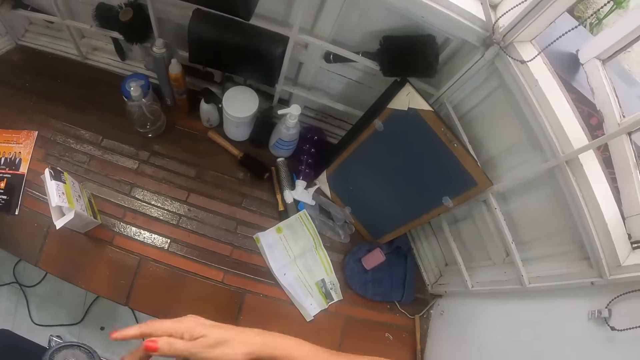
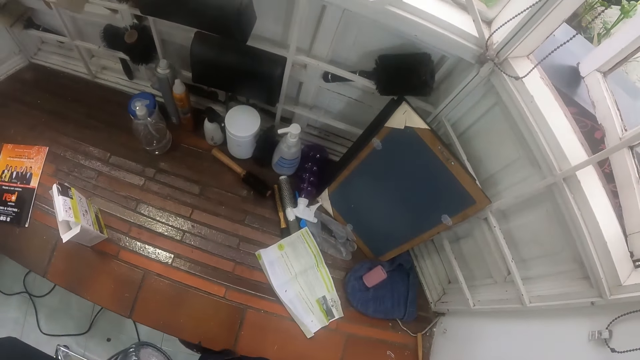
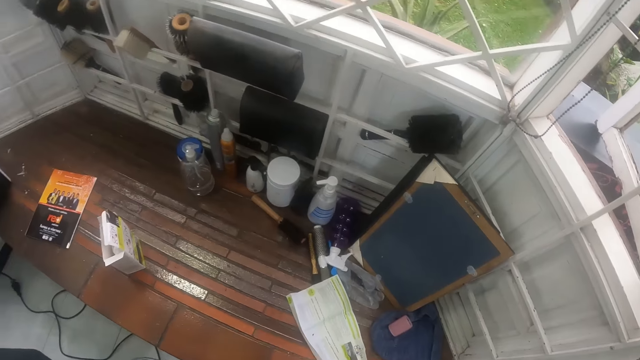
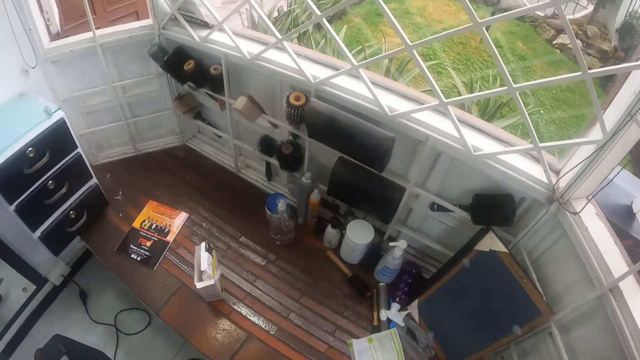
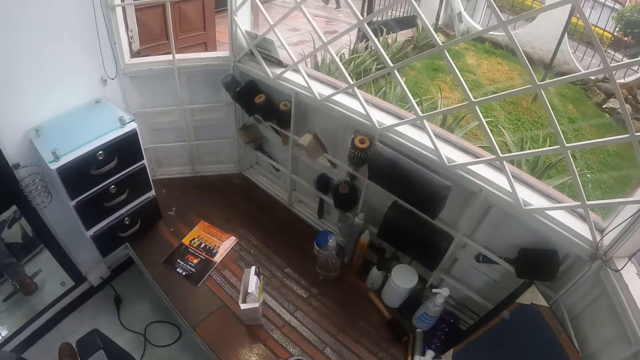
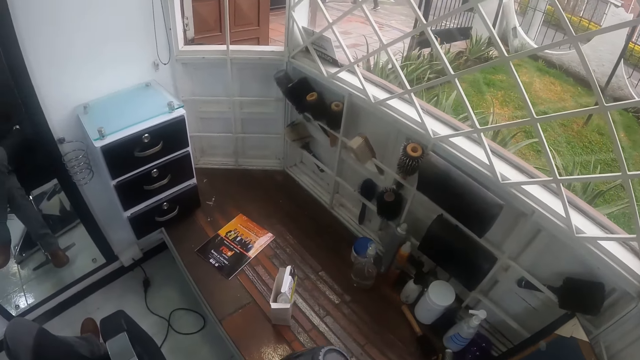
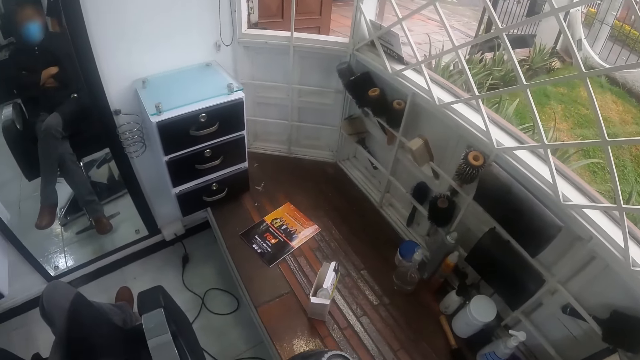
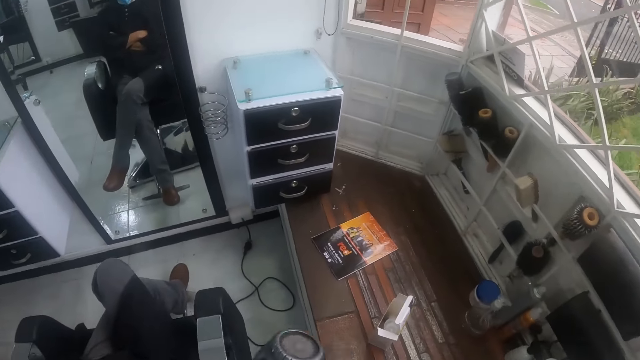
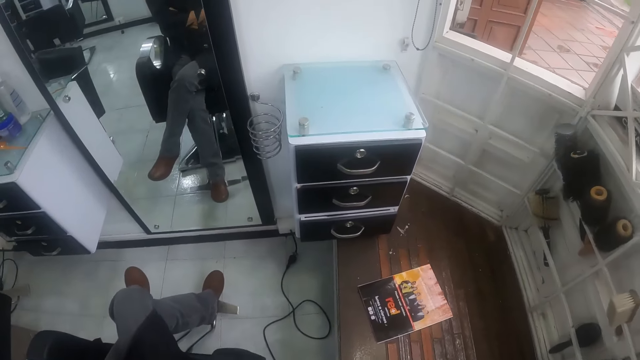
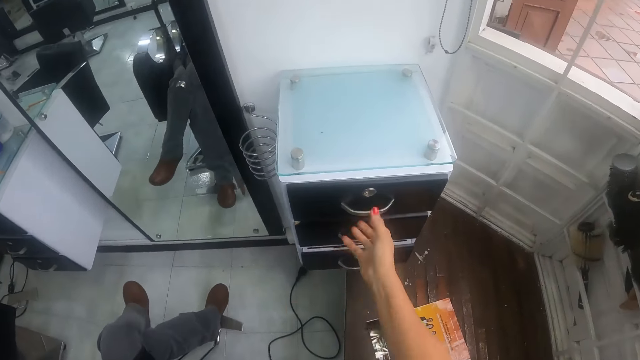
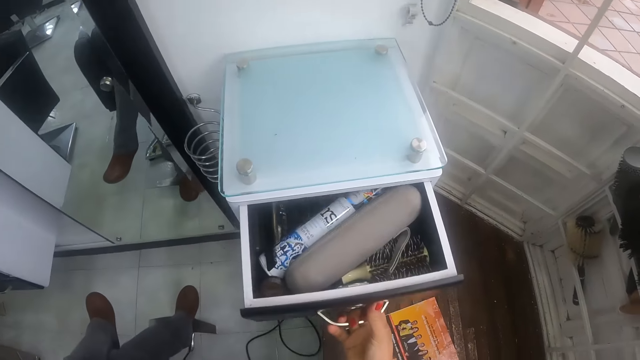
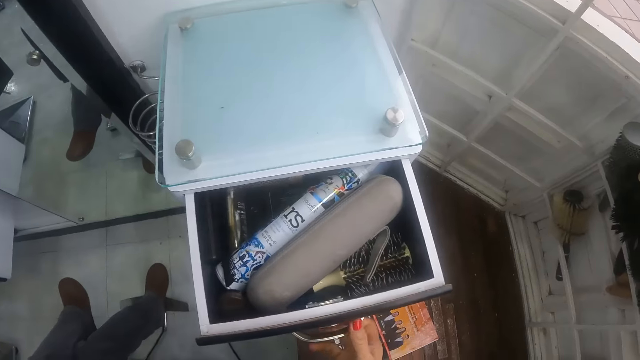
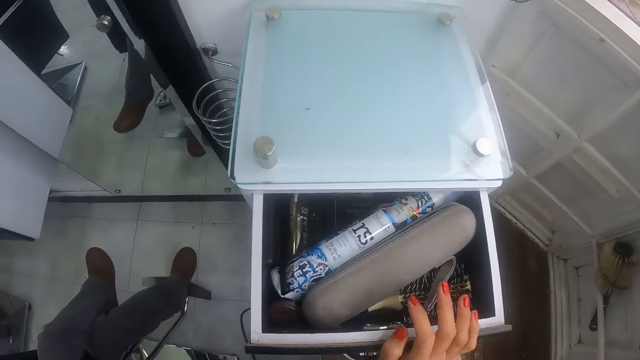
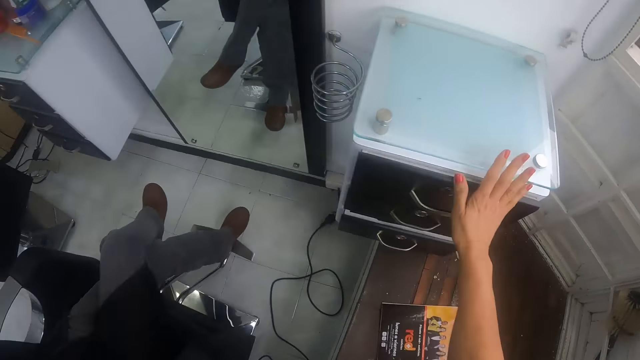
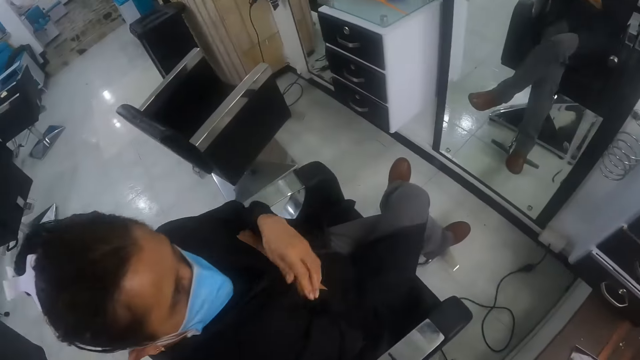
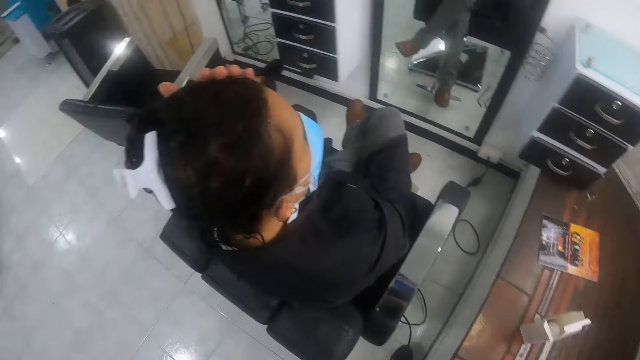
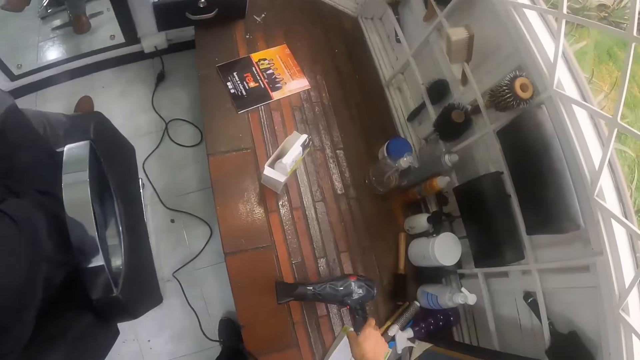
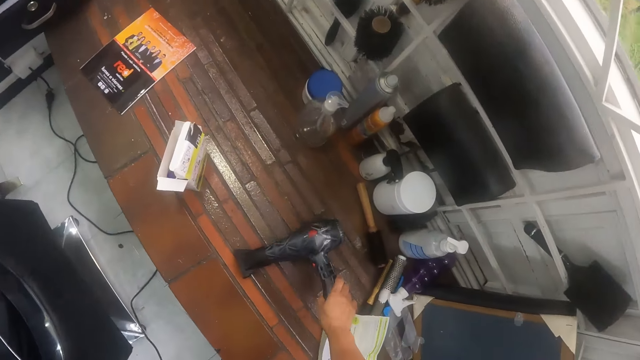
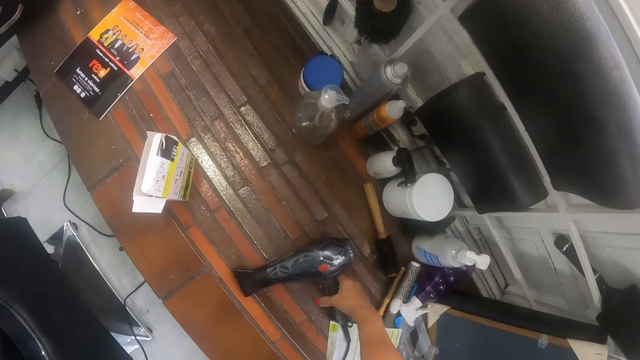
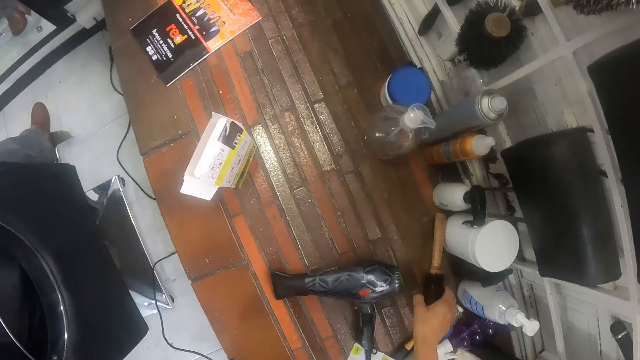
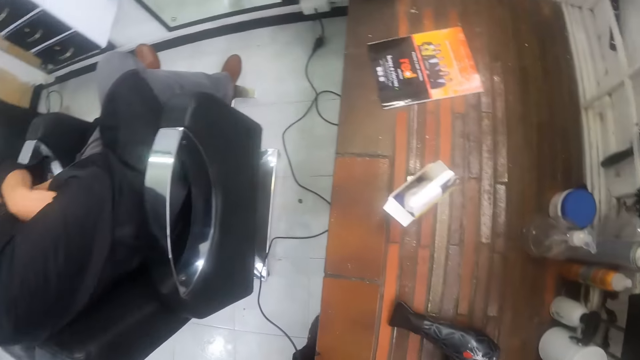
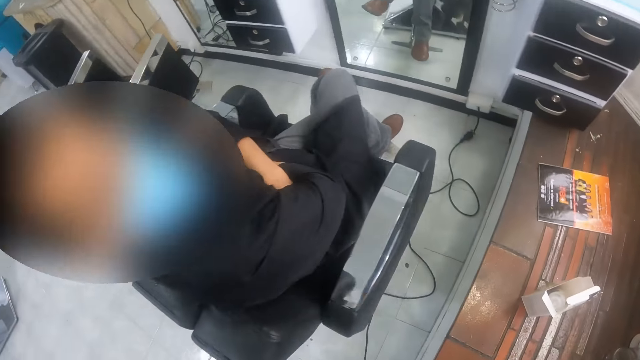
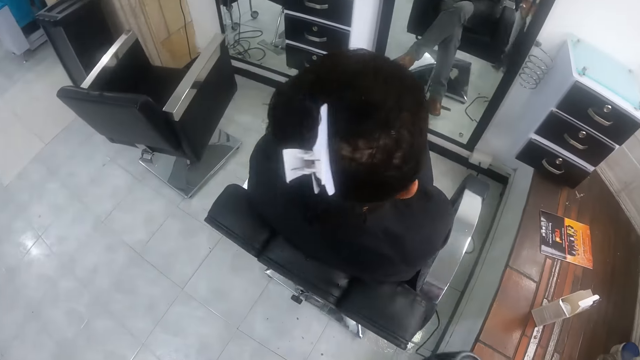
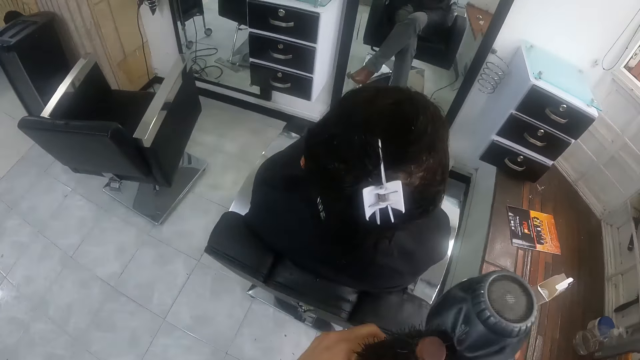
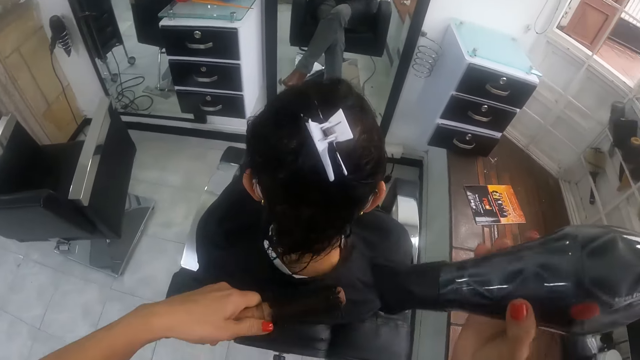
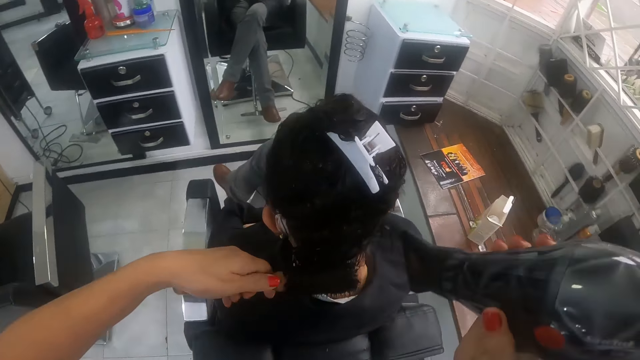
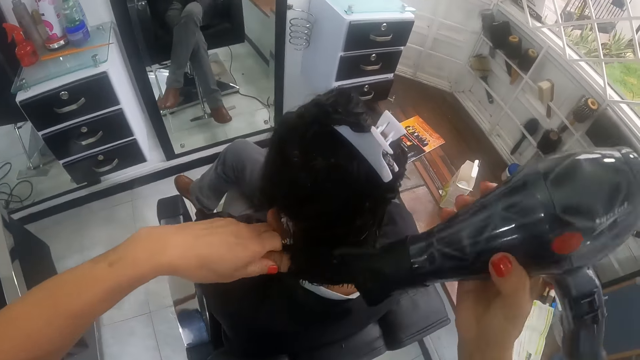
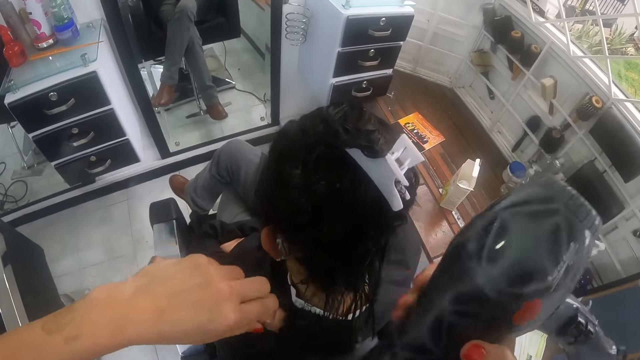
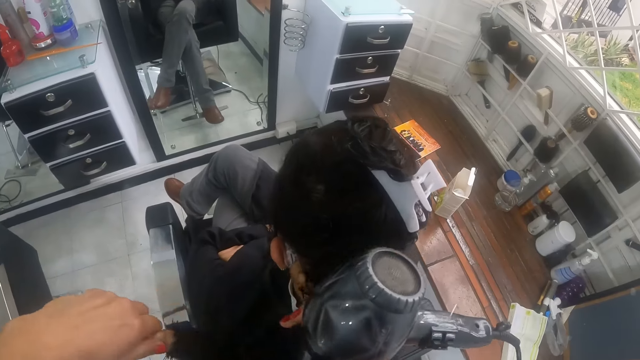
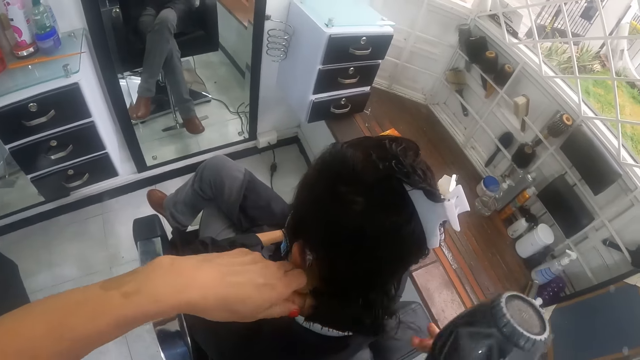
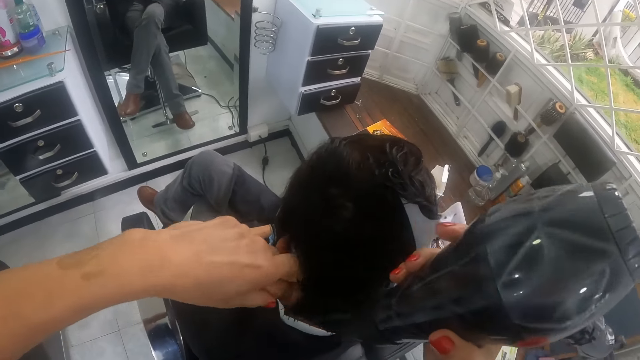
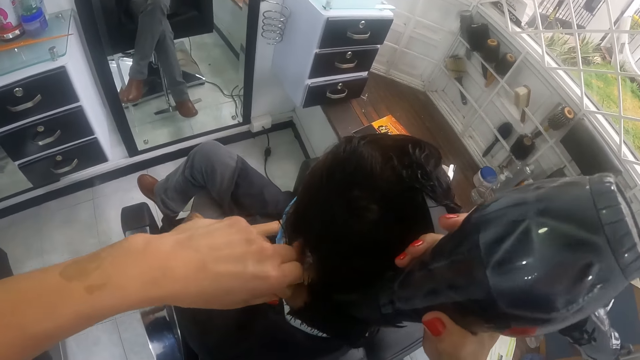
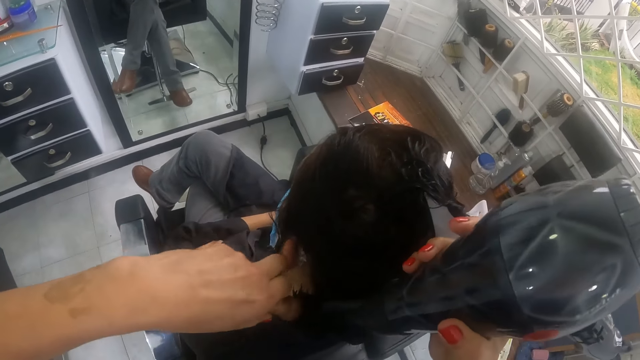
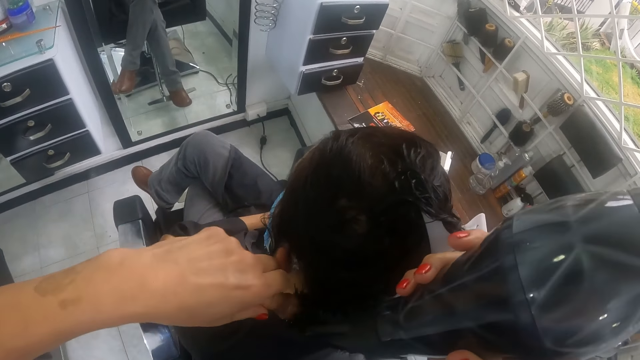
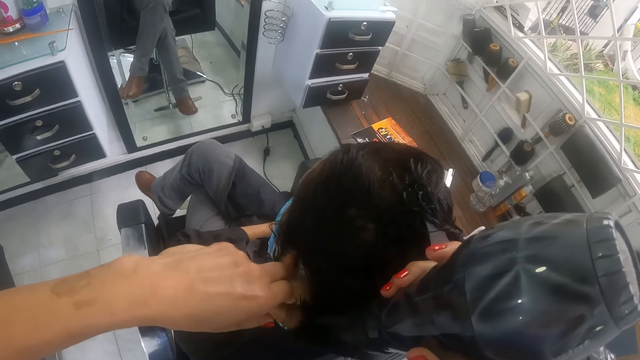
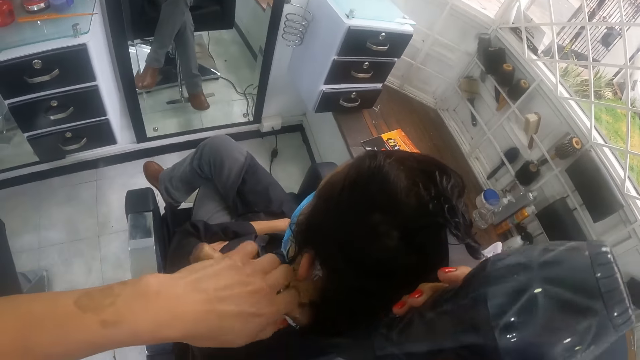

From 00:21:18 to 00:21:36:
The camera wearer opens a cabinet drawer with her right hand. She closes the cabinet drawer with her right hand. She drops the hair dryer on a platform with her right hand. She picks a curler from the platform with her right hand. She blow-dries the woman's hair with the hair dryer in her right hand and the curler in her left hand.

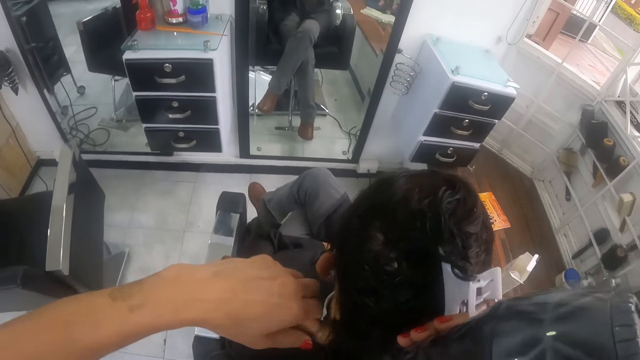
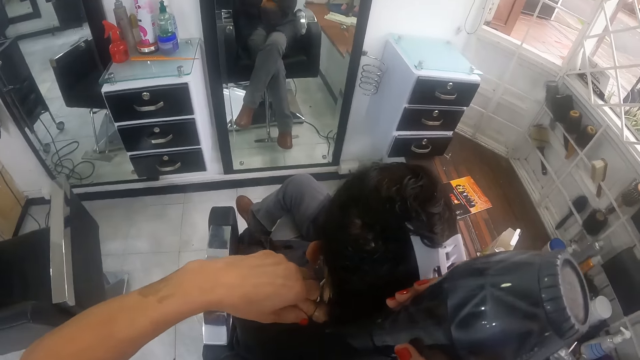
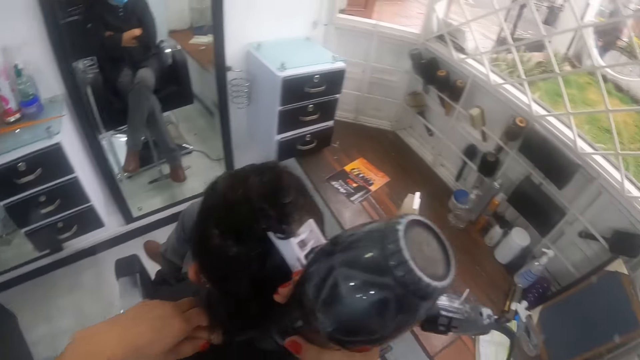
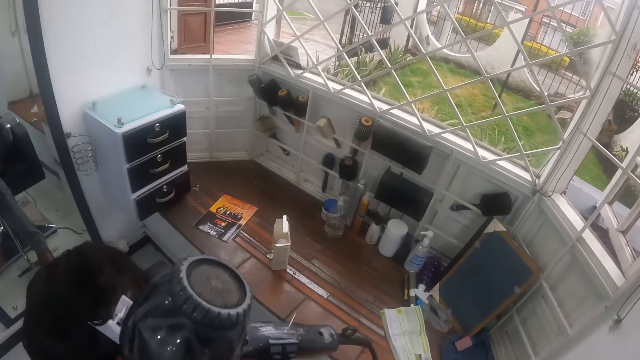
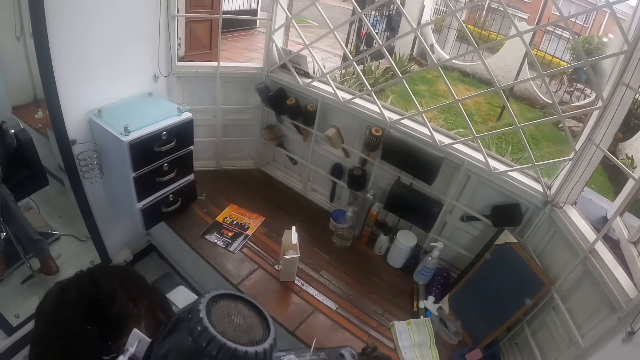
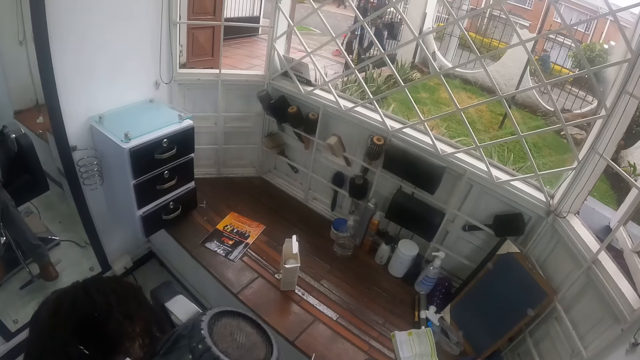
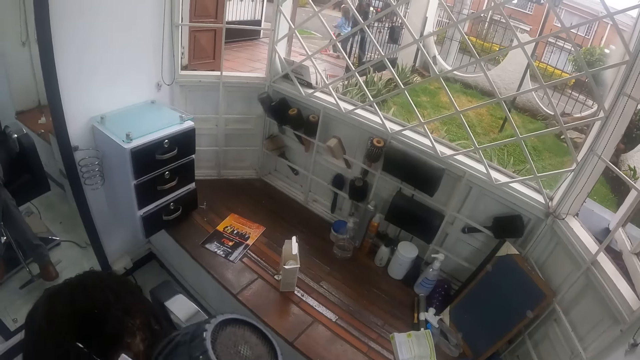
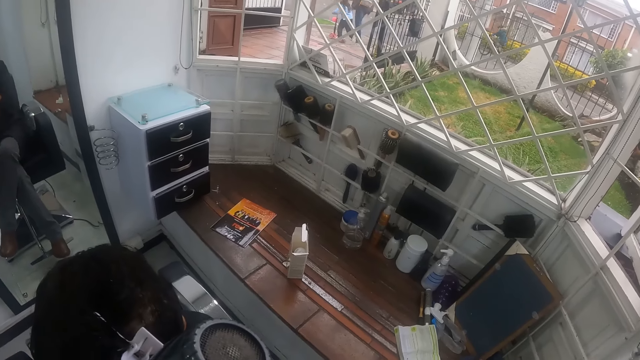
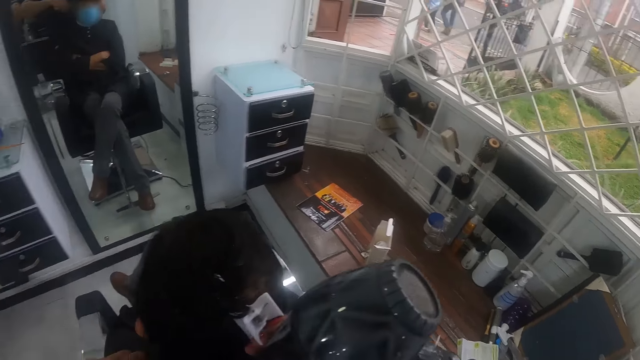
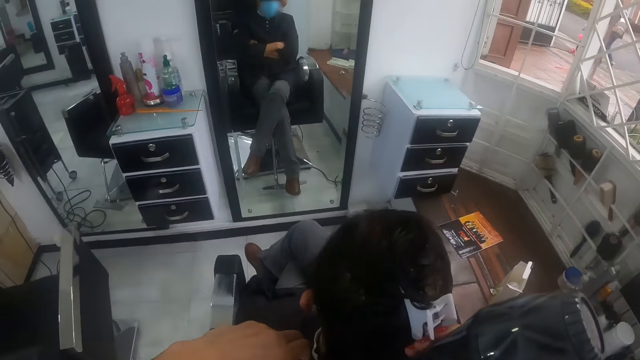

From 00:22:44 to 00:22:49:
The camera wearer looks outside the window. They dry the hair of a client with a blow-dryer and a hair brush. They dry the hair of the client with the blow-dryer and the hair brush again.
